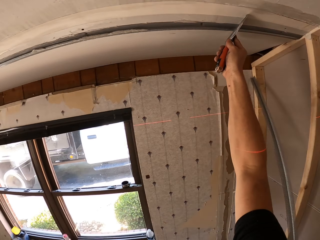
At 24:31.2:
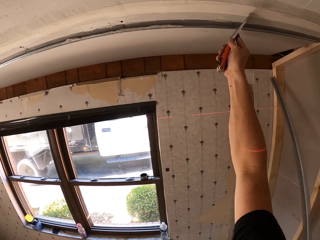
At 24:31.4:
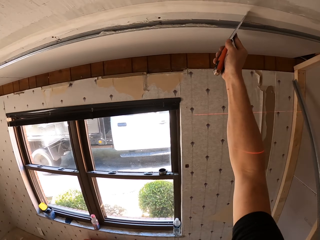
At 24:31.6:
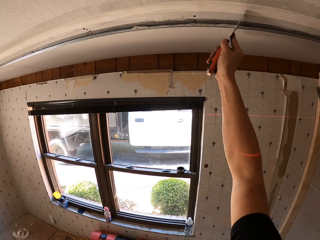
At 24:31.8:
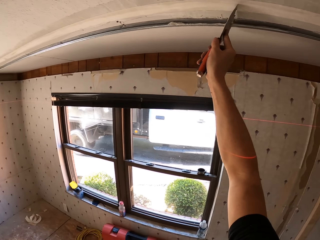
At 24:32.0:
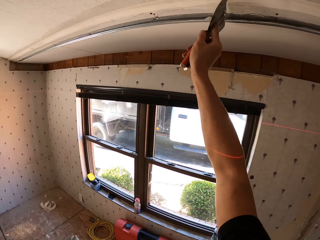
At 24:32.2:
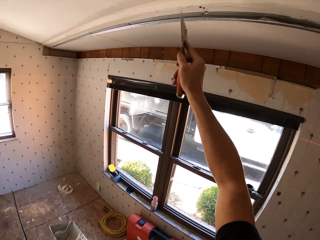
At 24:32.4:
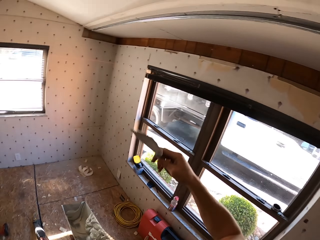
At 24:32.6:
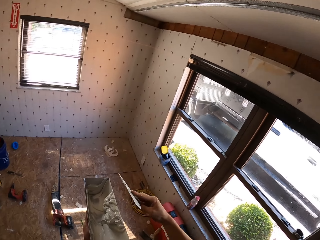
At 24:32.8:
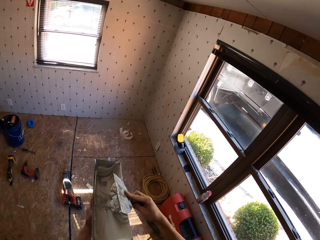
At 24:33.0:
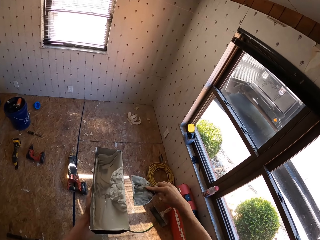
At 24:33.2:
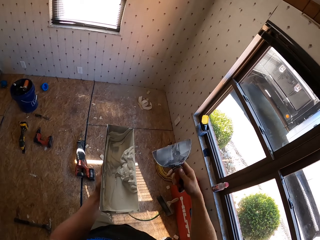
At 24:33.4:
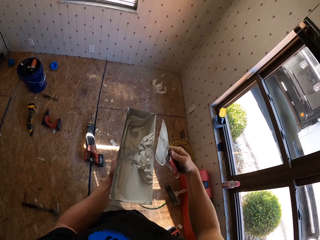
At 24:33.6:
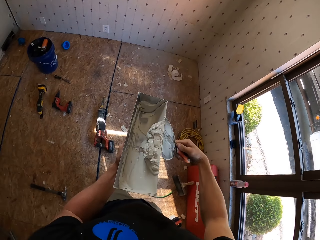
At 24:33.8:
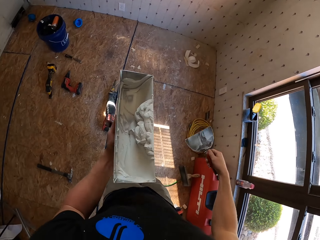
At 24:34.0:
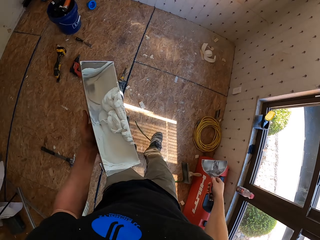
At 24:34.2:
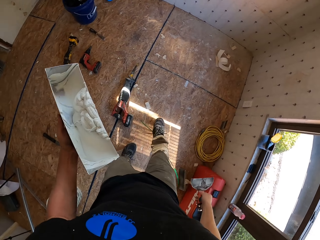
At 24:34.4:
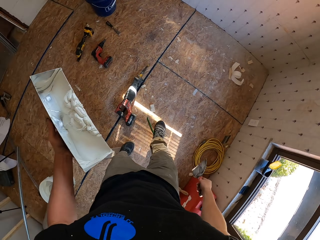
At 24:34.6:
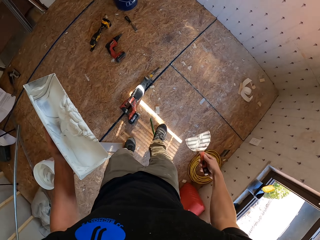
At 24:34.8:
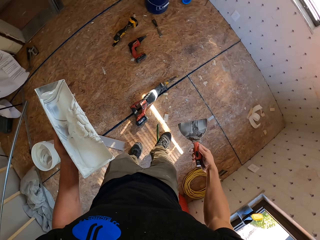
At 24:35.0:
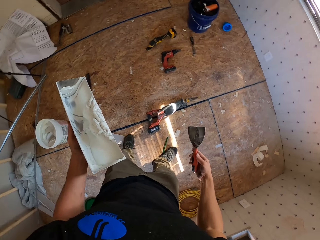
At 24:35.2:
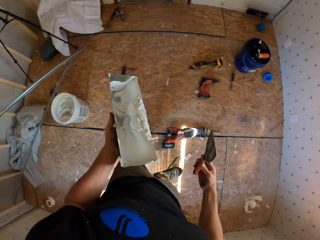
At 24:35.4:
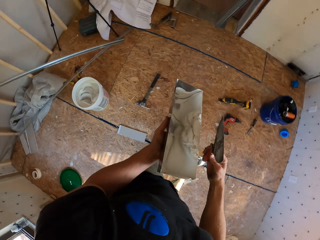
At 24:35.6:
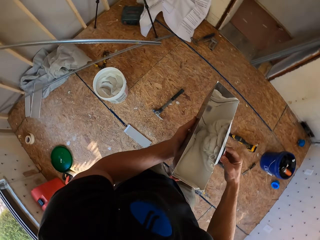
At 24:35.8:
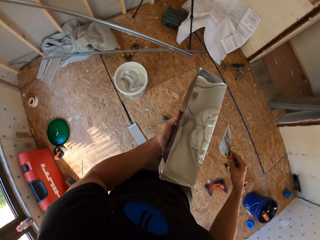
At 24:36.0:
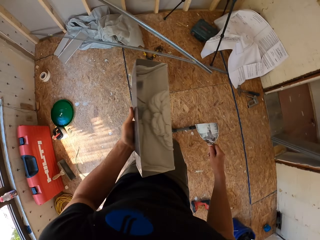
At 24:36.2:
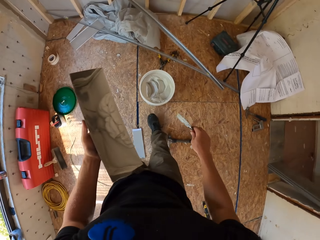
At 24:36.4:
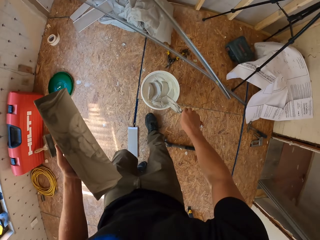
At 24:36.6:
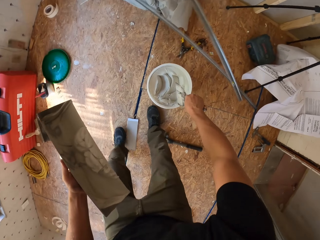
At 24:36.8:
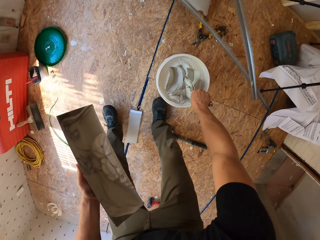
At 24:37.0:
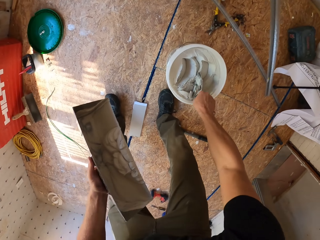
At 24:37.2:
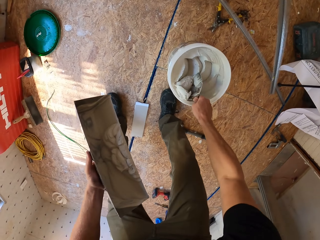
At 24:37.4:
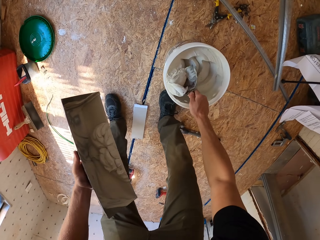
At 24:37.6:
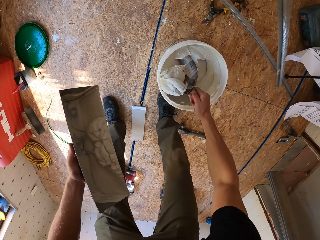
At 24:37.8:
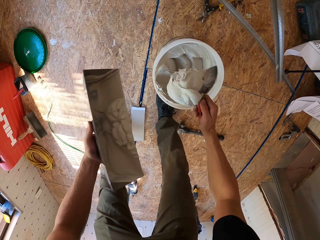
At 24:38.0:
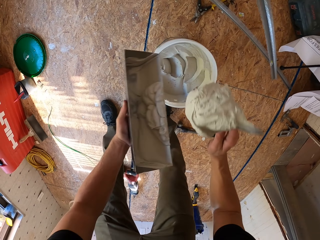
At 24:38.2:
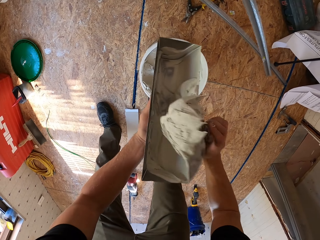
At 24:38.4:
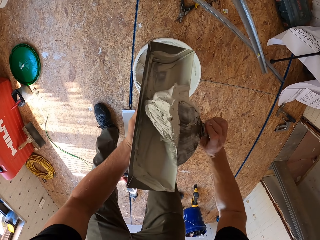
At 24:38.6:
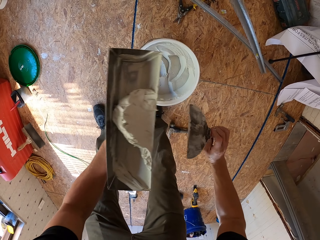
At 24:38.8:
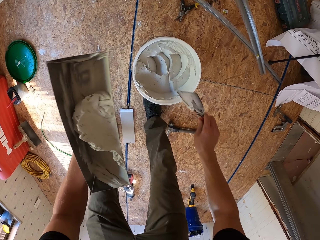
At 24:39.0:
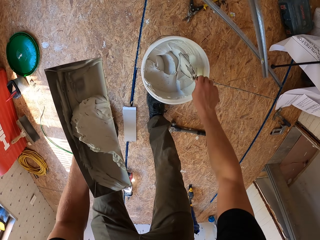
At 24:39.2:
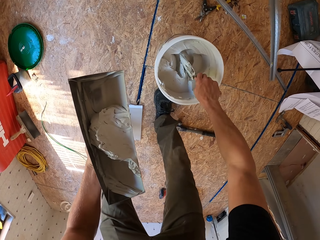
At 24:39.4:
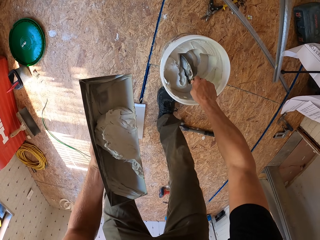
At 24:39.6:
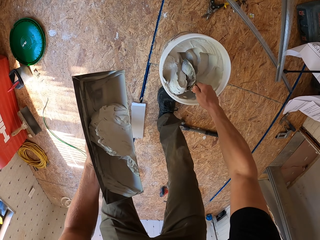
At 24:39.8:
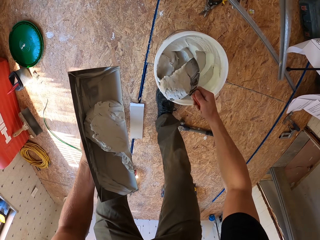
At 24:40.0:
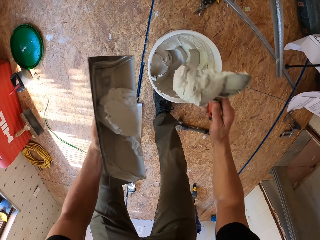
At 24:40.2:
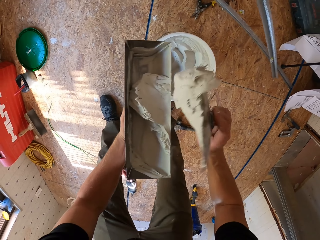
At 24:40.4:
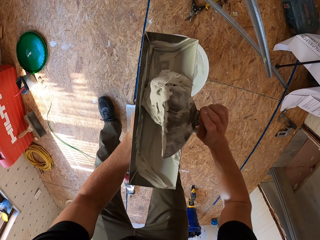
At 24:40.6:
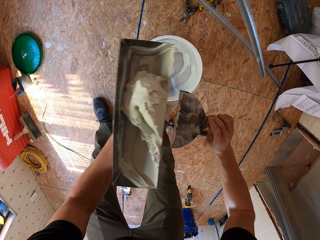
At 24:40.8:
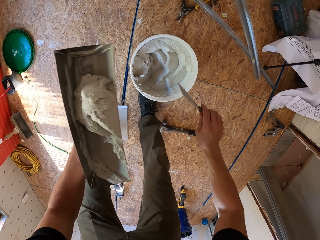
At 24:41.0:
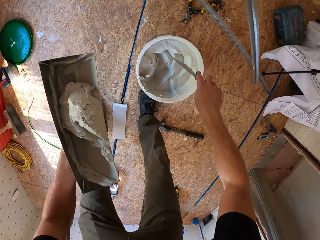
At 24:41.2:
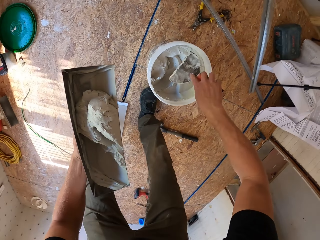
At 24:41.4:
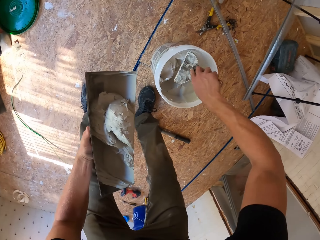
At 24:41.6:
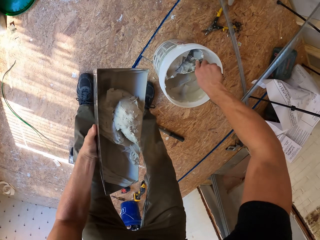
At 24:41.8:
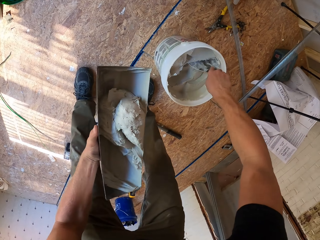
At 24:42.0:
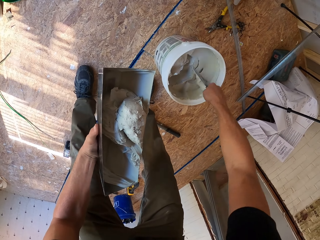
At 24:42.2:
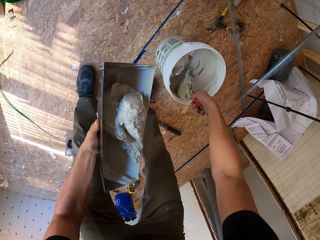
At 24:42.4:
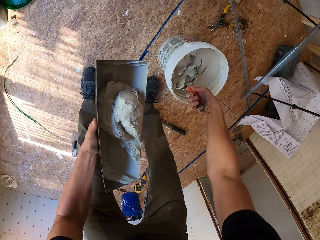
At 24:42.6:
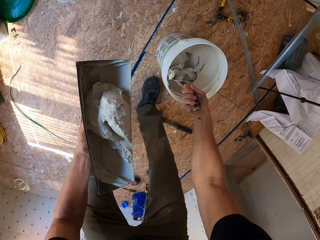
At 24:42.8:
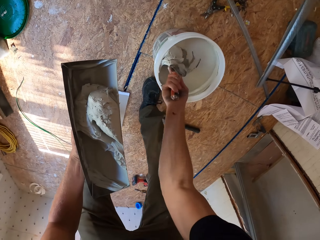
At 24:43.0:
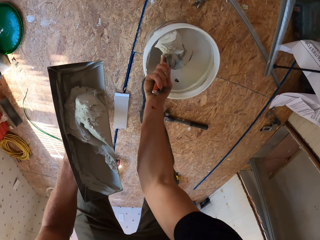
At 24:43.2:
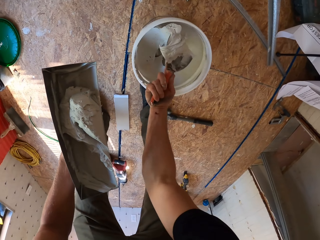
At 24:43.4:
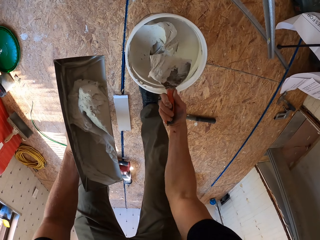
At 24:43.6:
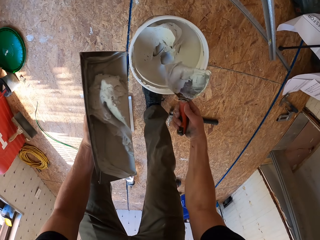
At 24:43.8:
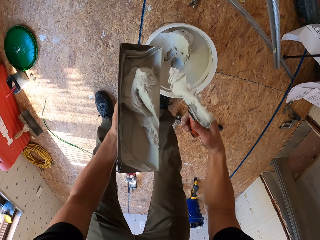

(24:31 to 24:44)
The camera wearer scrapes excess paint along the sellotape on the slab with the scraper. They scrape paint from the scraper on the paint container. They walk around the room. They carry the paint container and the scraper to the paint bucket on the floor. They scoop paint from the bucket with the scraper. They pour paint in the container. They scoop paint from the bucket with the scraper. They pour paint in the container. They scoop paint from the bucket with the scraper.

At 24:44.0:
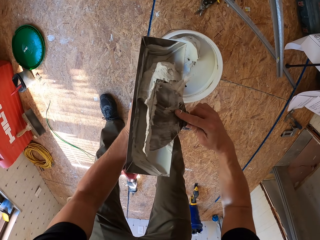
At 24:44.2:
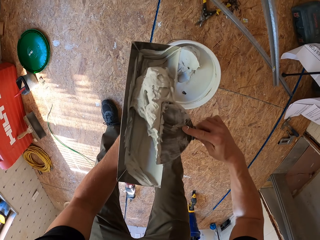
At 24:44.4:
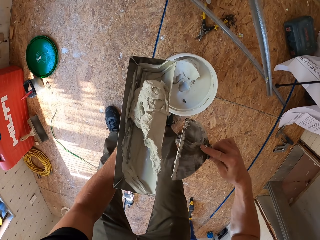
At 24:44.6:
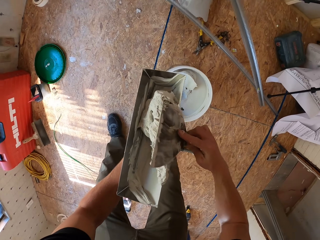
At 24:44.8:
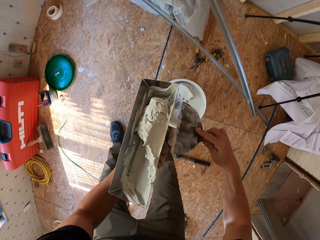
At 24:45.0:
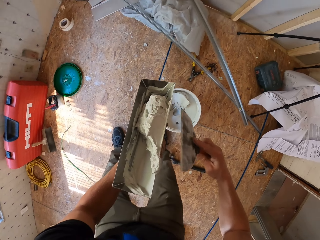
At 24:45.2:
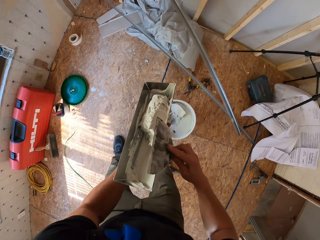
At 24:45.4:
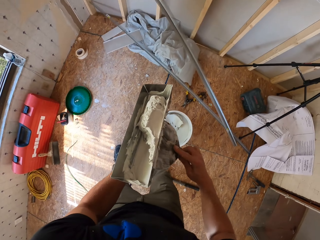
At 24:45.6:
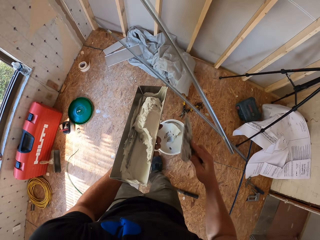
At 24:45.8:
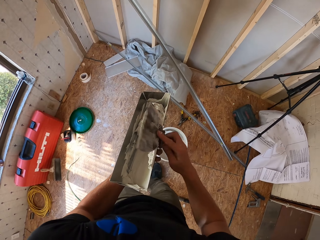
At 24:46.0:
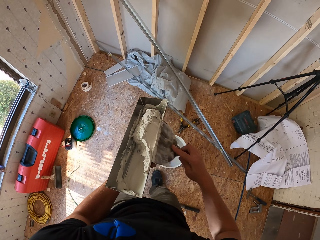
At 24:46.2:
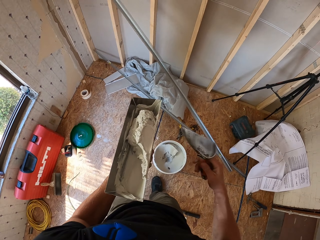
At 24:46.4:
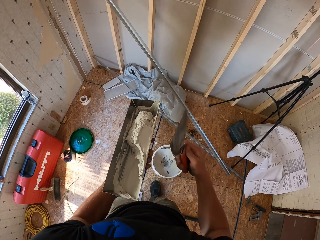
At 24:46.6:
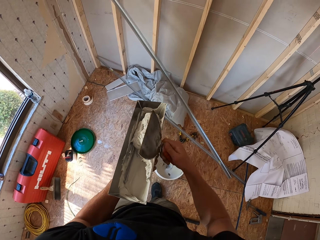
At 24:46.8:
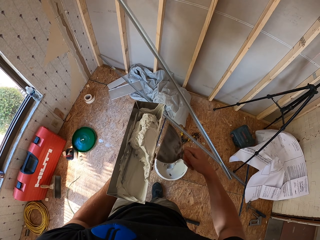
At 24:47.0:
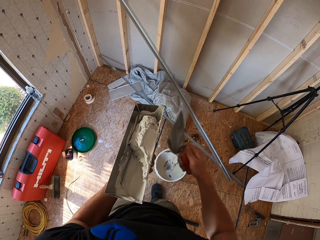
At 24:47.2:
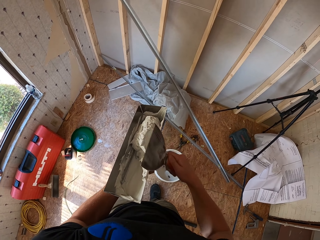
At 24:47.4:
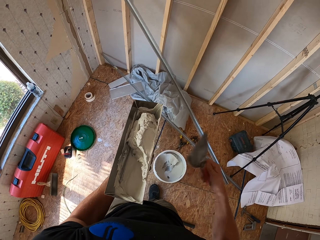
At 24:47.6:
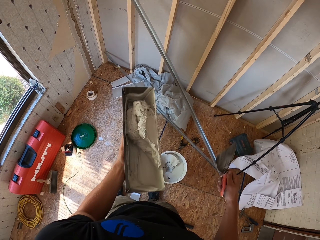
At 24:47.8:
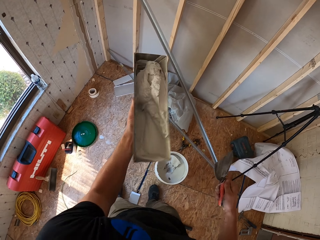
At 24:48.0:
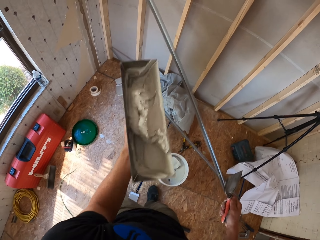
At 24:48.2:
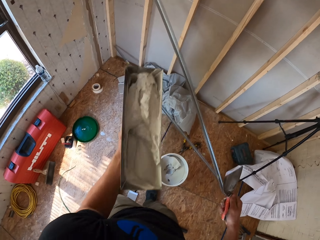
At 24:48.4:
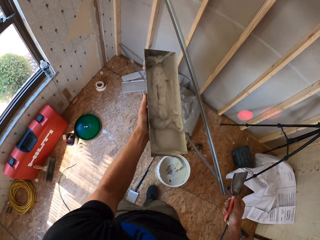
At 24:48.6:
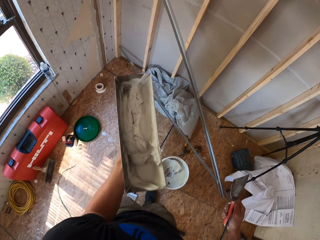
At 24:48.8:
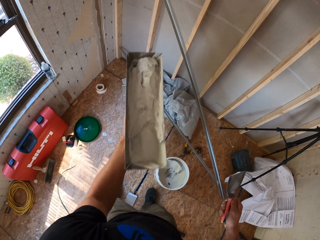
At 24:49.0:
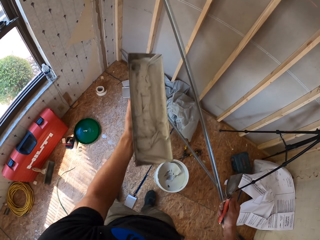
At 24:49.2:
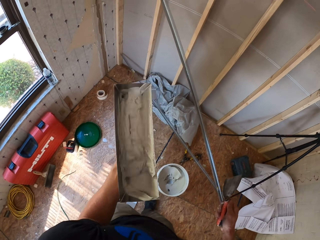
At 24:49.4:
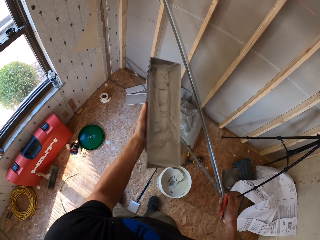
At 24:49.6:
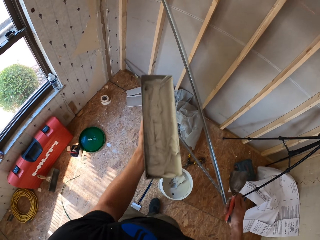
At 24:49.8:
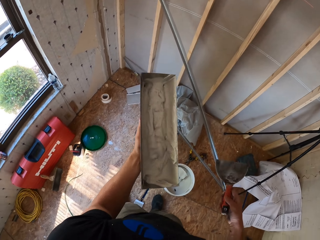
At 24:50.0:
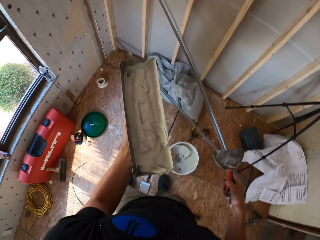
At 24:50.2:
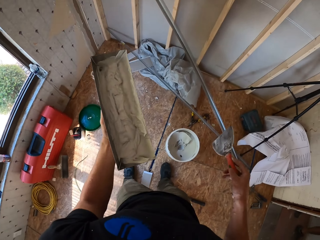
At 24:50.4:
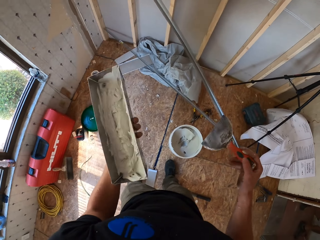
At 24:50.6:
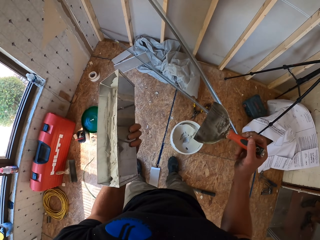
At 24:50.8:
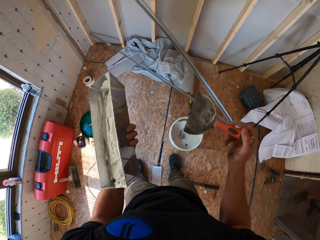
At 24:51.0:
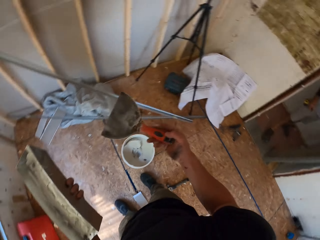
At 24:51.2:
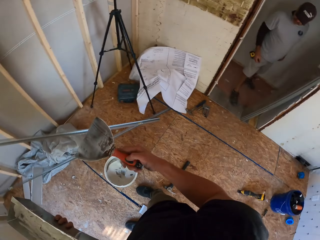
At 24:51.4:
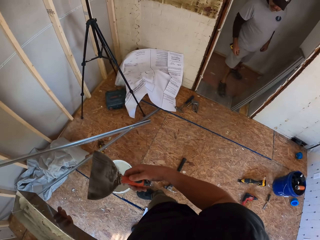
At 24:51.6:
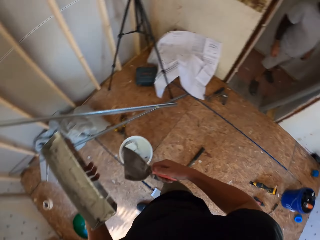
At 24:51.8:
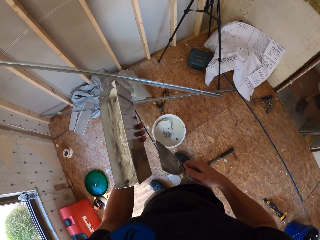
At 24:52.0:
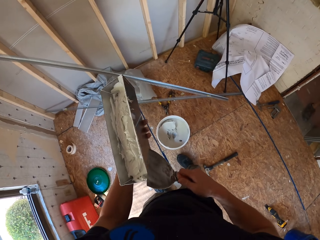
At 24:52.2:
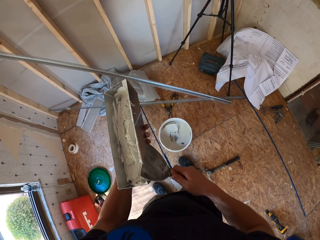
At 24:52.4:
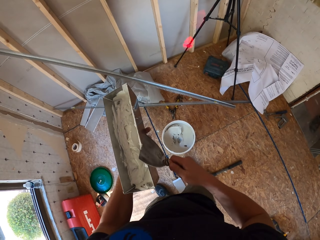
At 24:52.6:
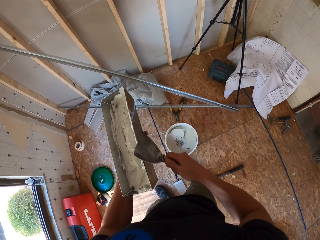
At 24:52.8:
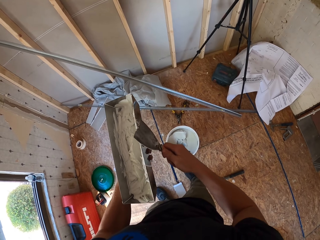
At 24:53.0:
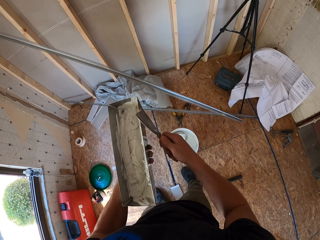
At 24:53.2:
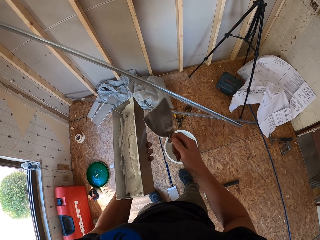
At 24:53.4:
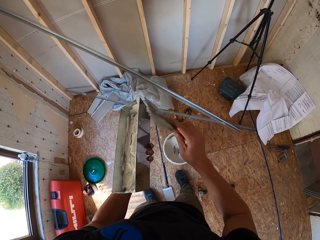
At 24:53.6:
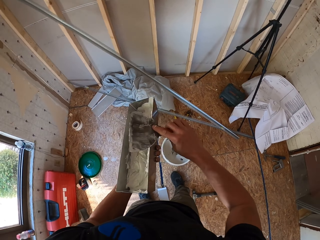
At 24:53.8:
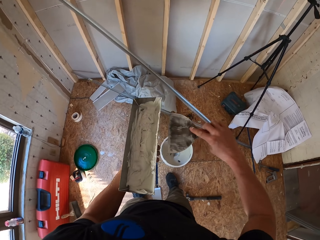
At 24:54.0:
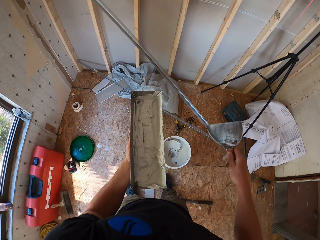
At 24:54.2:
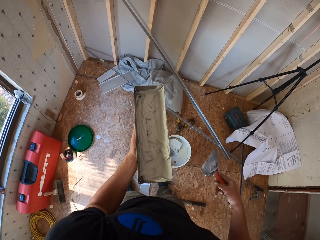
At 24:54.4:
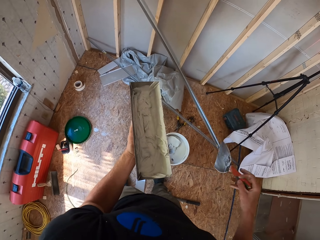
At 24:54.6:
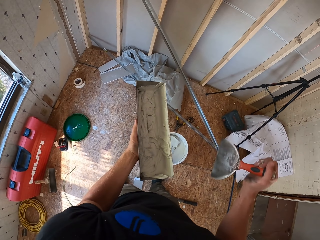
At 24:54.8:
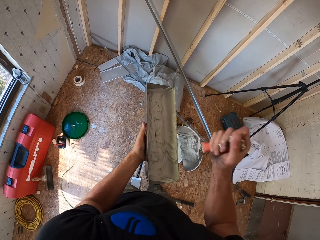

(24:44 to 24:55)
The camera wearer pours paint in the container. They wipe the scraper on the container. They shake the paint in the container. They look around. They scrape paint along the container edge with the scraper.
